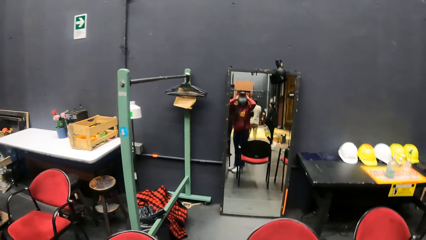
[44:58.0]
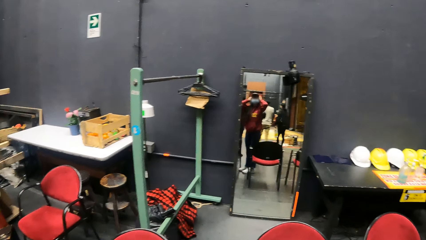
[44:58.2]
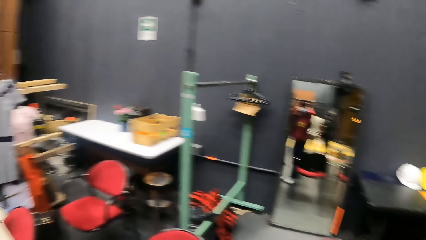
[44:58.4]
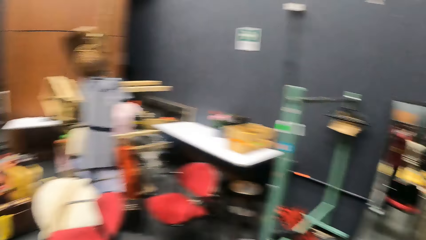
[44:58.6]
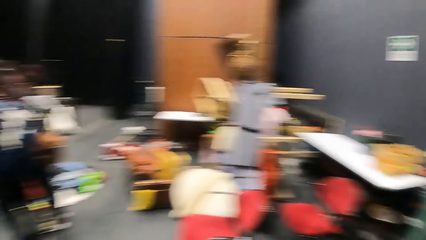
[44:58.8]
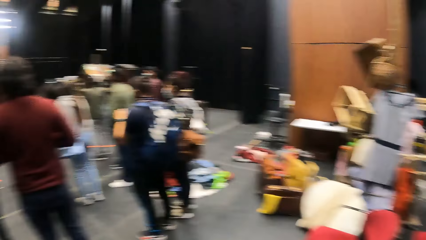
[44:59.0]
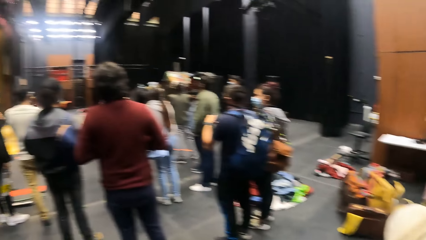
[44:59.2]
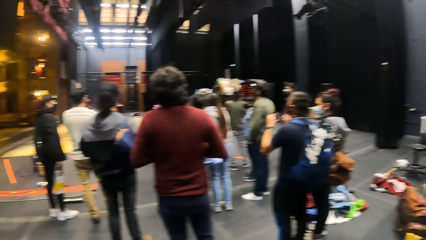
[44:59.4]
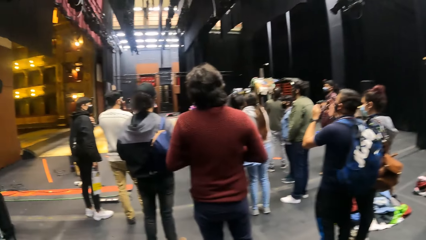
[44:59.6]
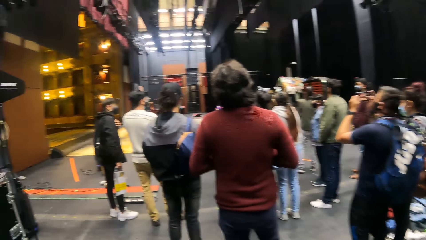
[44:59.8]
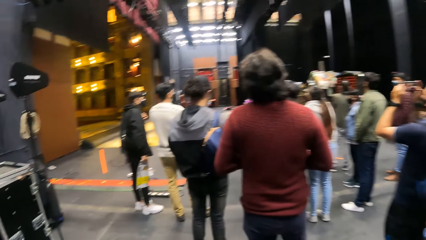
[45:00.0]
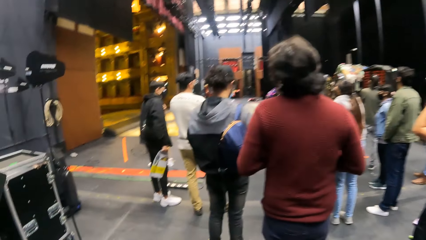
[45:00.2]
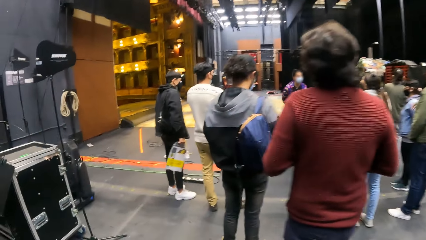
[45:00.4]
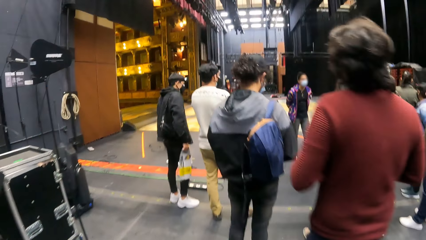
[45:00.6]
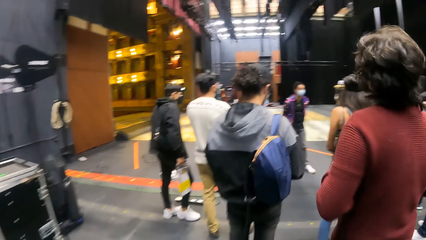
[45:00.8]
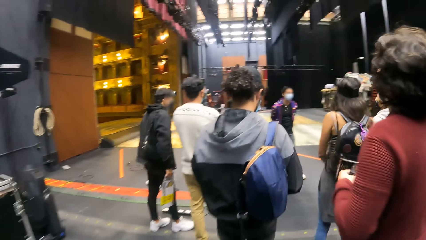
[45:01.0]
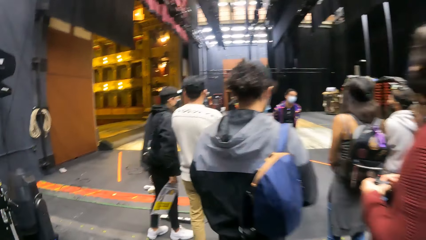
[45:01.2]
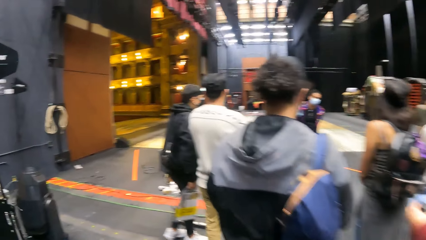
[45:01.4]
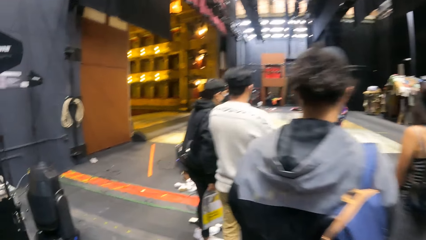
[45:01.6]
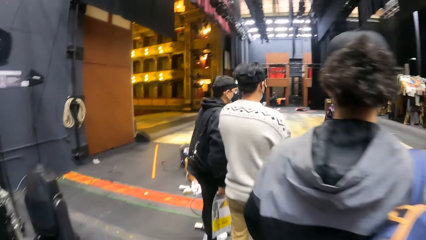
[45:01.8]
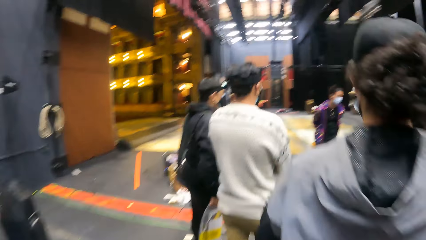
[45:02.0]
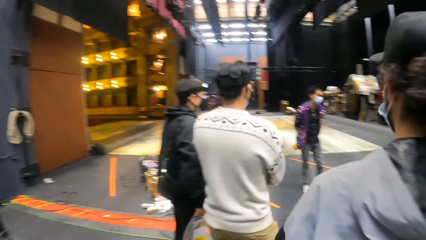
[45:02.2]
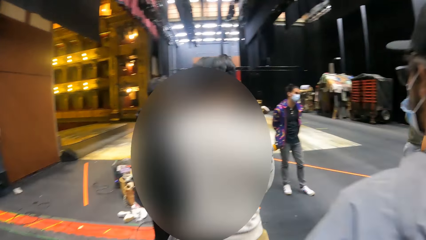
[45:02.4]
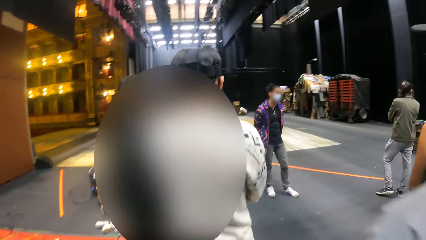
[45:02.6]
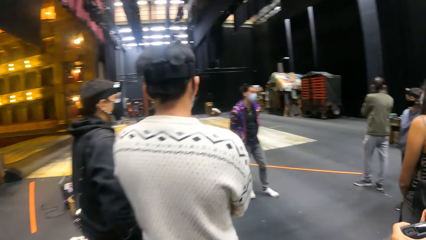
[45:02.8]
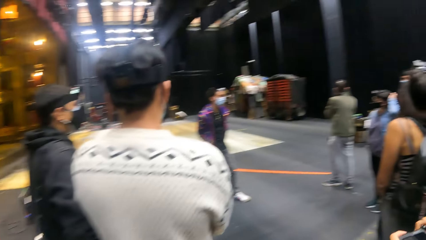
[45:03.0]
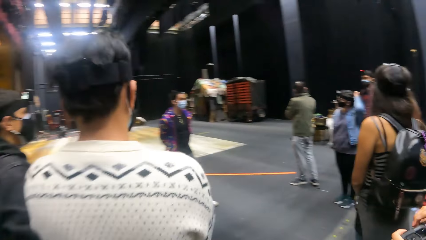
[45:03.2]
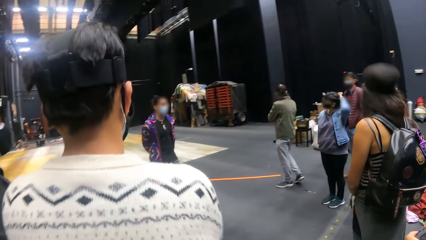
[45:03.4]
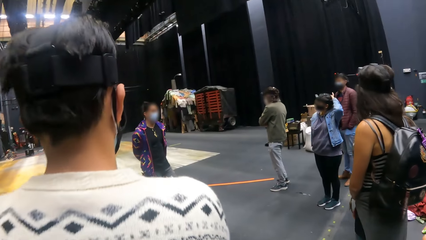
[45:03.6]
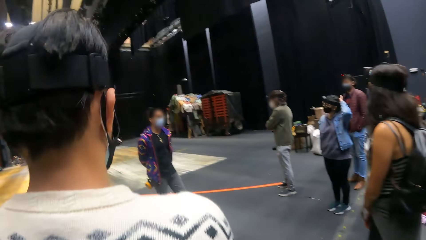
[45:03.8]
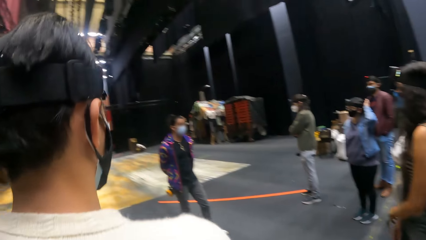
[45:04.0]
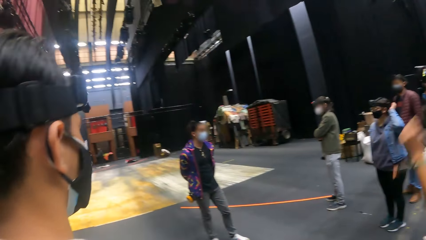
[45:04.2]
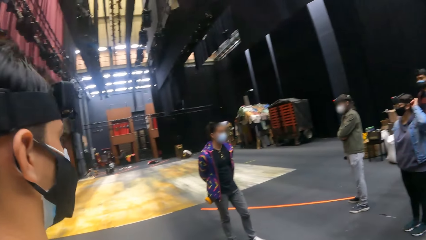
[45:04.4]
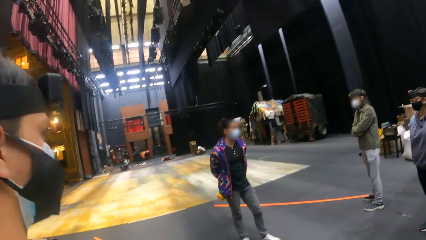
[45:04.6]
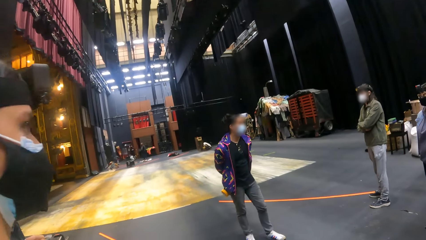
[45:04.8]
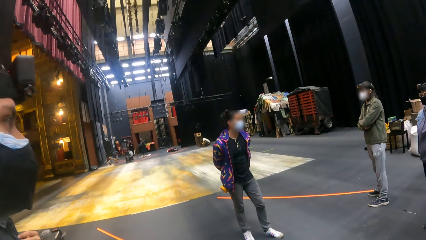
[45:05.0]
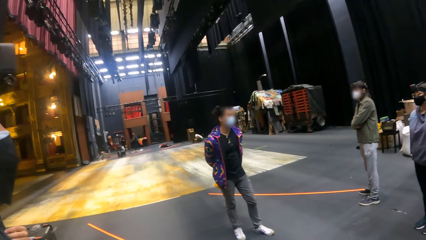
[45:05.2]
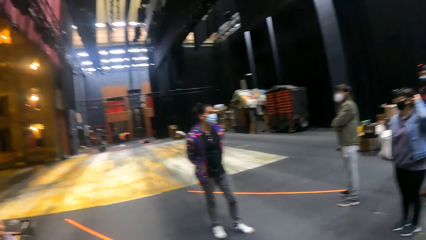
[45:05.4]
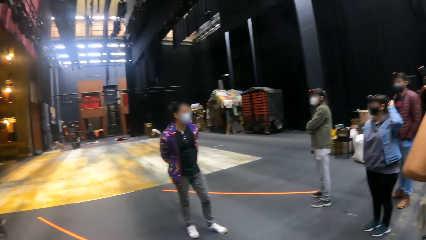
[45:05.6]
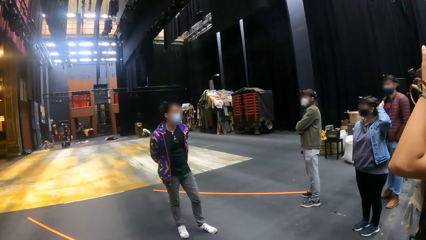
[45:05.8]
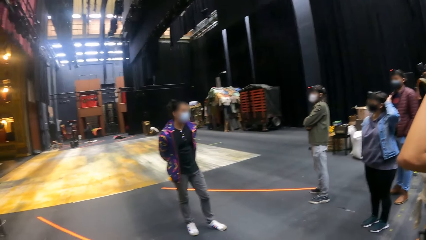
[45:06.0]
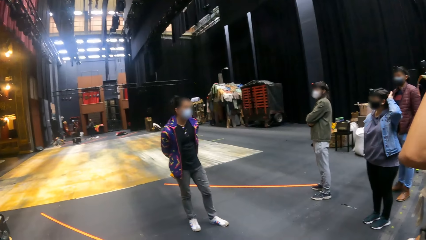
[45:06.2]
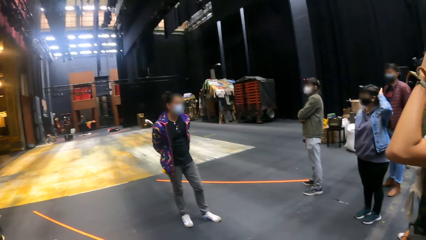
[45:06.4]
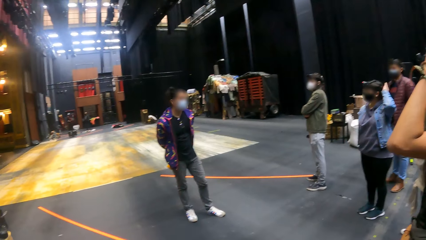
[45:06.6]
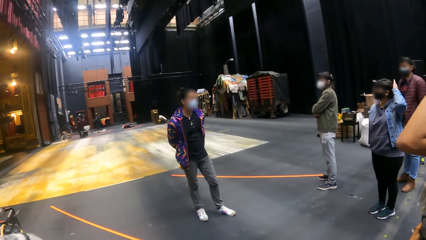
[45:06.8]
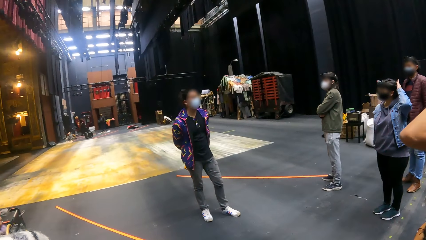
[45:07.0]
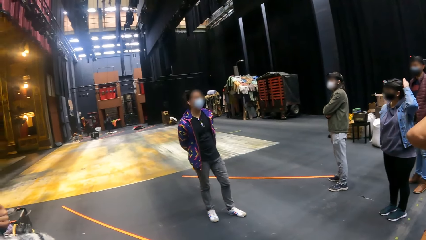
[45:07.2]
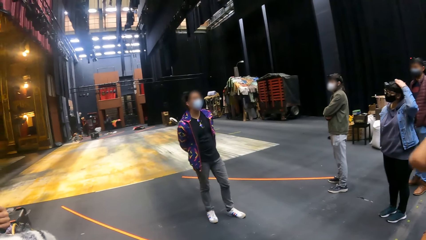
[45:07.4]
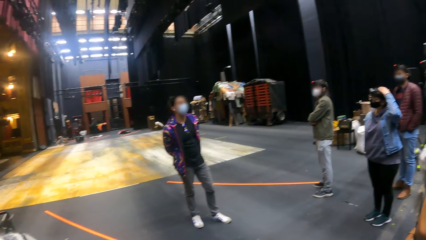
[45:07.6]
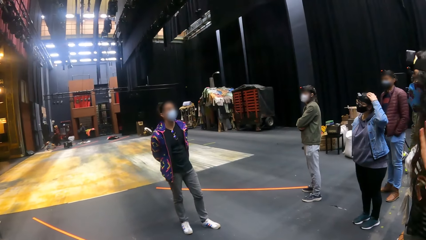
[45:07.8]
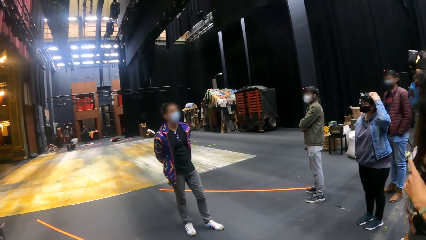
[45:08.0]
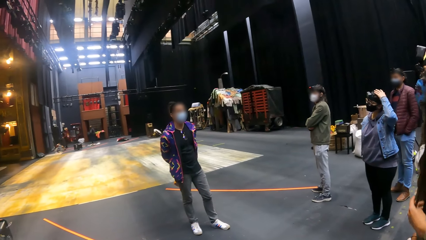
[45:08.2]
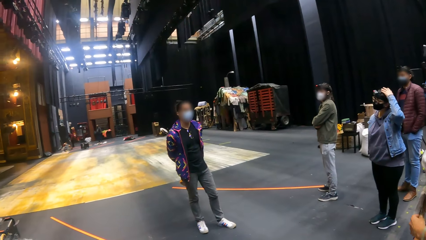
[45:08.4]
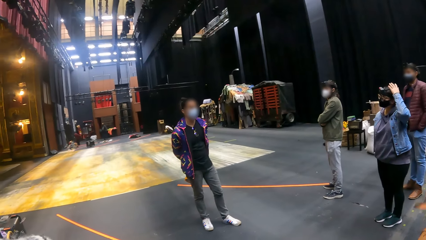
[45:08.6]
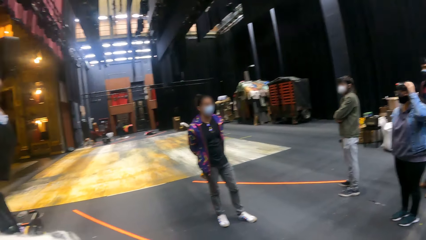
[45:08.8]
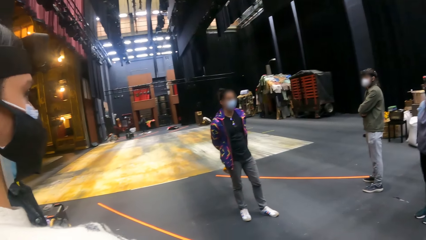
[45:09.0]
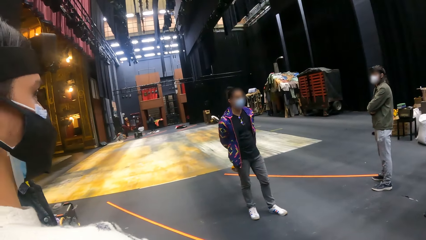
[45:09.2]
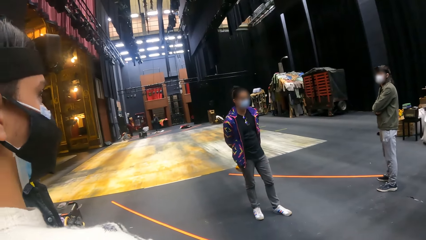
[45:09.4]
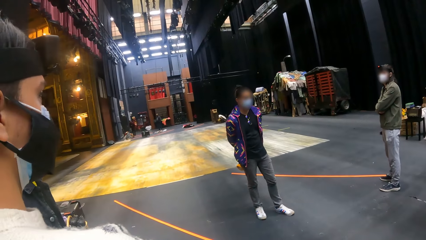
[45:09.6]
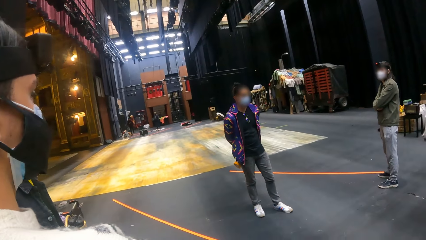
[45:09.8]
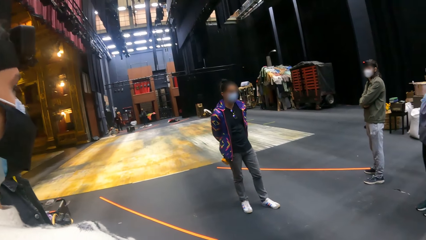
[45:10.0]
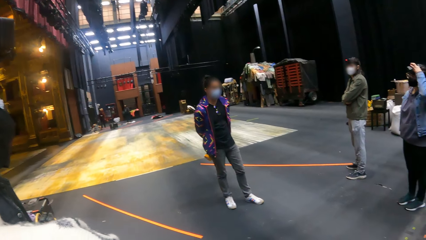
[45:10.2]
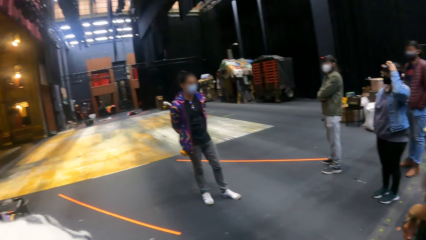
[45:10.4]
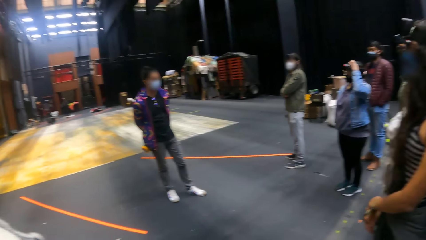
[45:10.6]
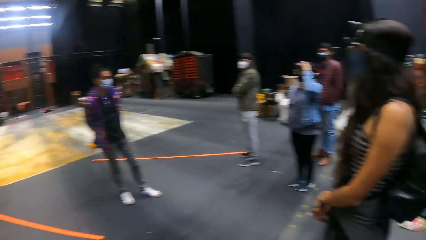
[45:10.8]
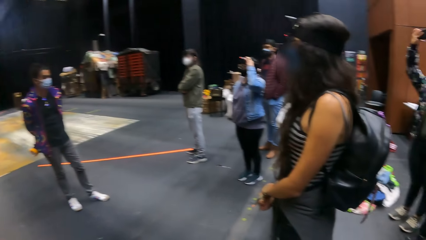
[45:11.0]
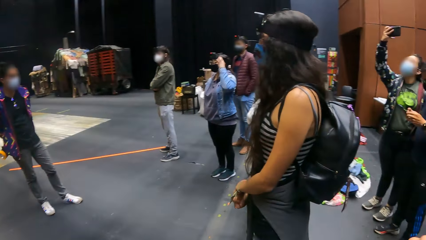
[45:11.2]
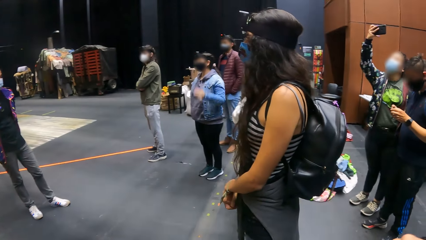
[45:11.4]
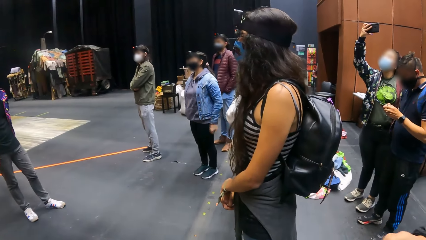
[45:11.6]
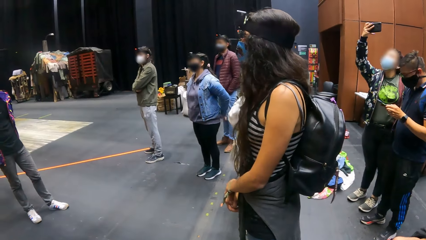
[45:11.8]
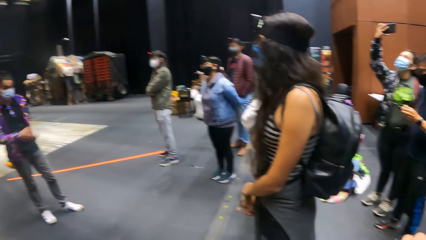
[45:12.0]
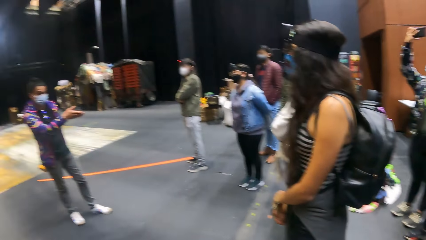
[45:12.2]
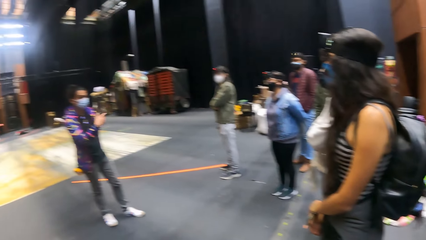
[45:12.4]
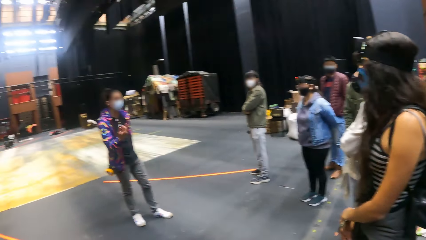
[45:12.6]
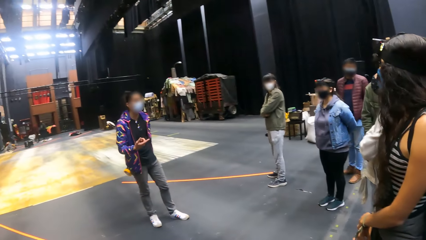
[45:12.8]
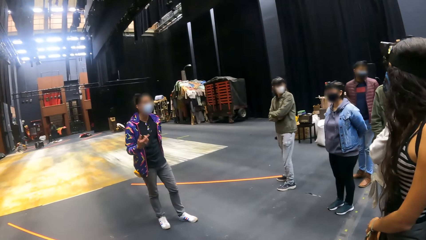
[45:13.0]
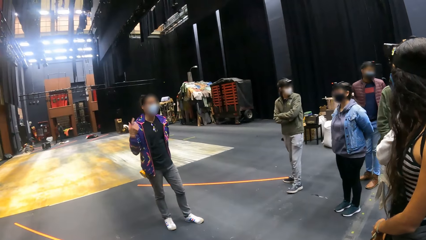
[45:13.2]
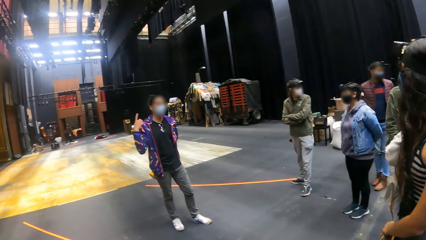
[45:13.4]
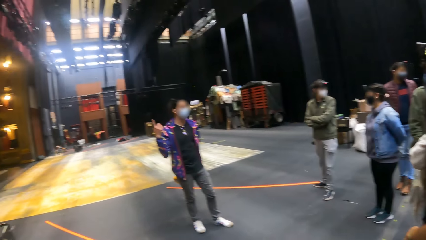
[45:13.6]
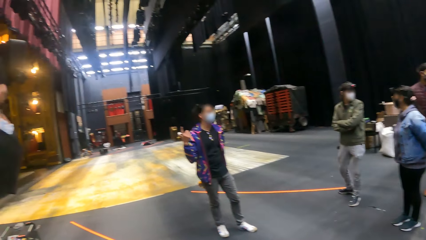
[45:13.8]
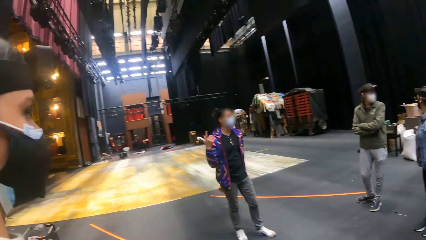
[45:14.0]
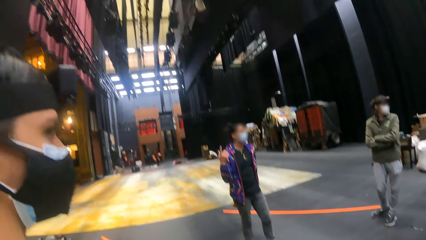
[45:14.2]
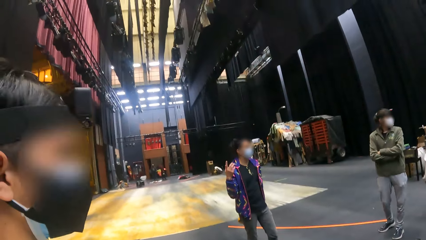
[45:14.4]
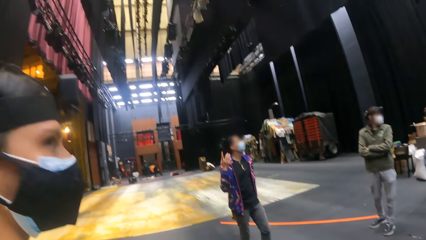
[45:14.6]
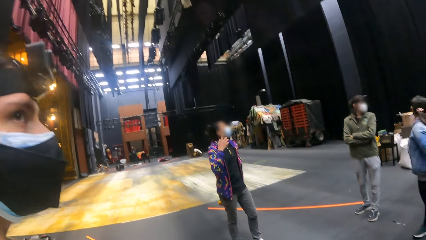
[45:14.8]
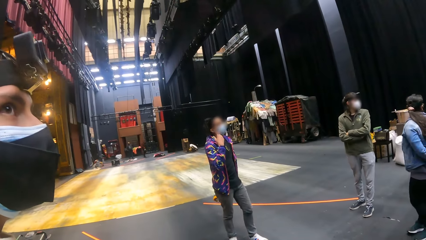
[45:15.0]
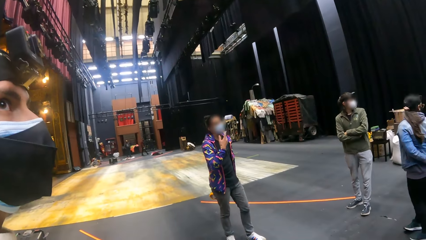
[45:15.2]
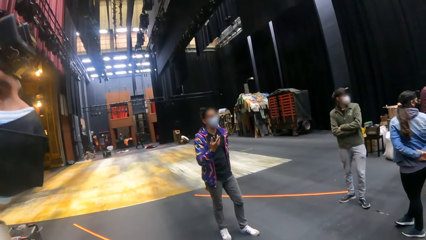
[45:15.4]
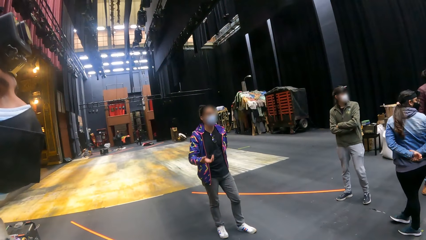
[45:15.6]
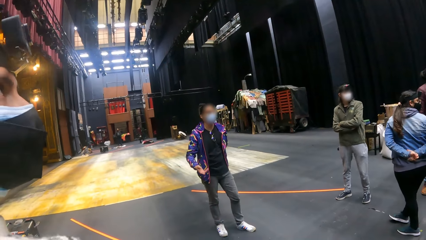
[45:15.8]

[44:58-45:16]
The camera wearer looks around. An instructor addresses the camera wearer and a group of people. The camera wearer walks around. They look at the people.
